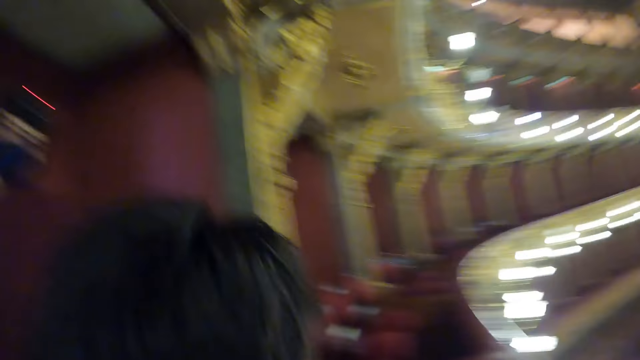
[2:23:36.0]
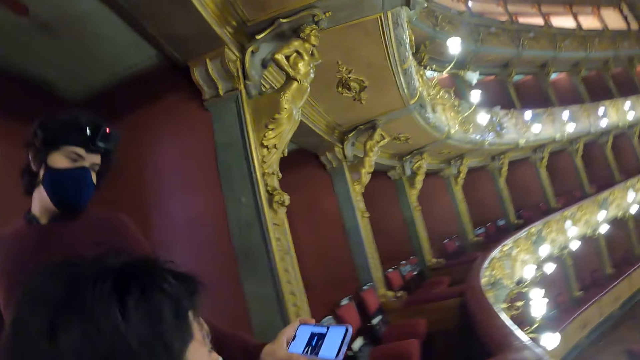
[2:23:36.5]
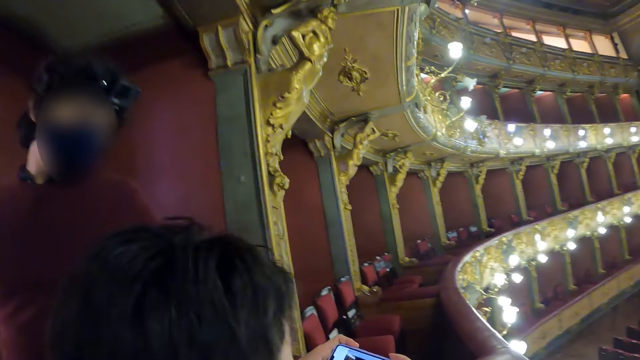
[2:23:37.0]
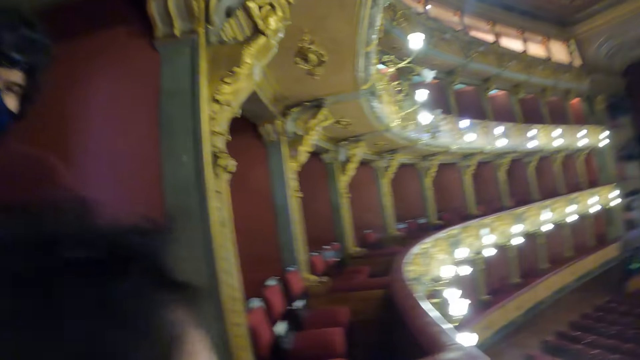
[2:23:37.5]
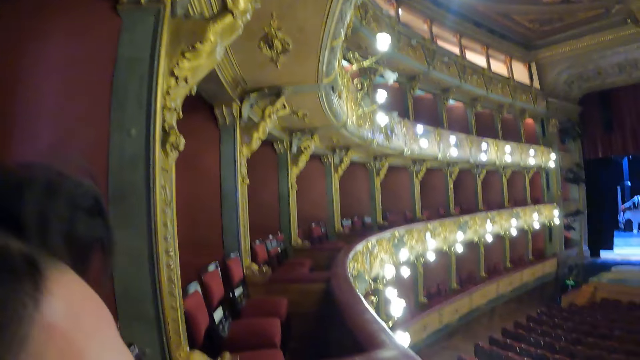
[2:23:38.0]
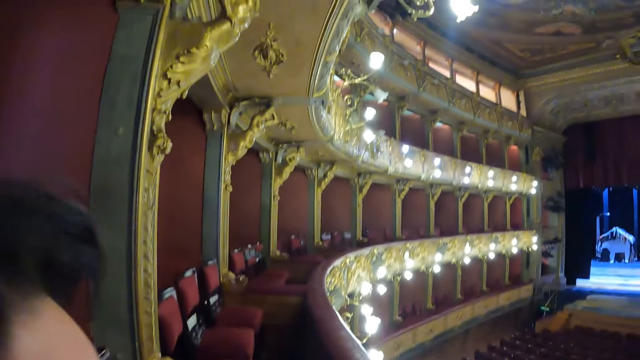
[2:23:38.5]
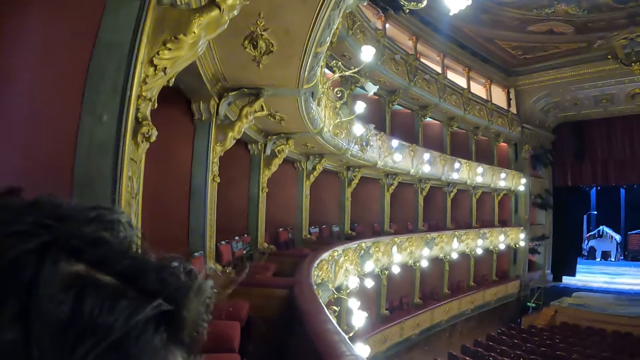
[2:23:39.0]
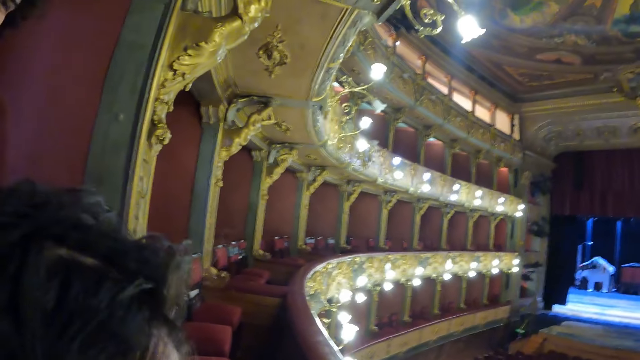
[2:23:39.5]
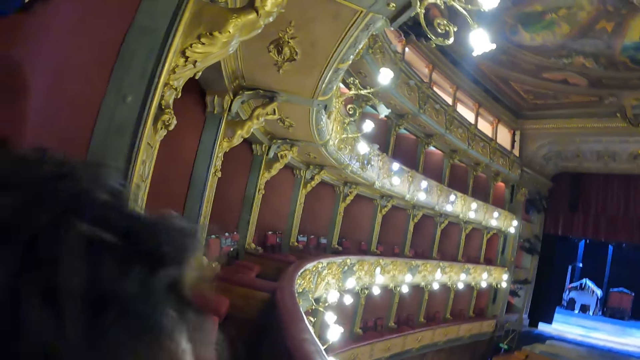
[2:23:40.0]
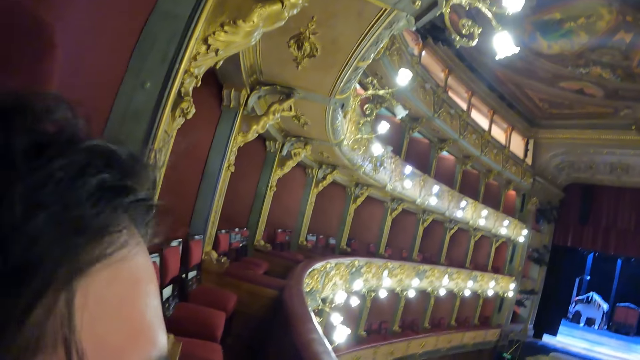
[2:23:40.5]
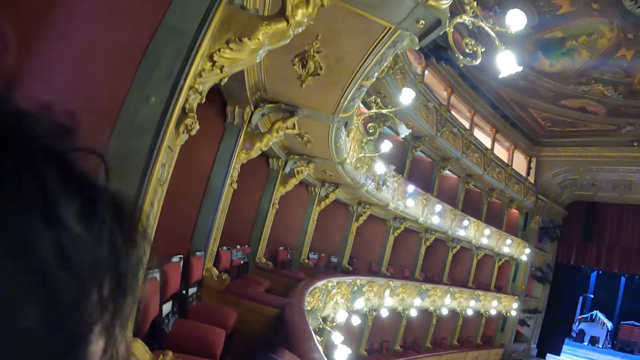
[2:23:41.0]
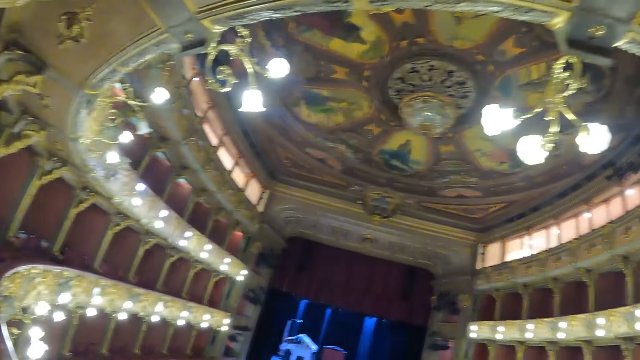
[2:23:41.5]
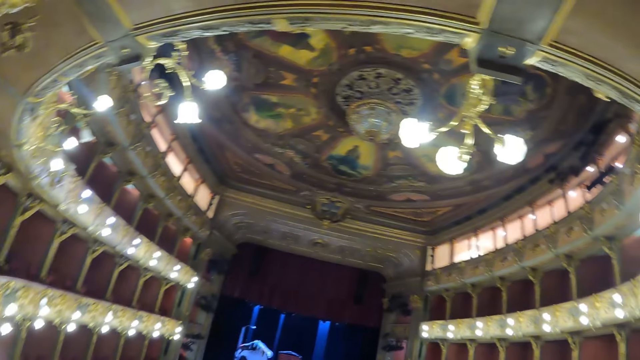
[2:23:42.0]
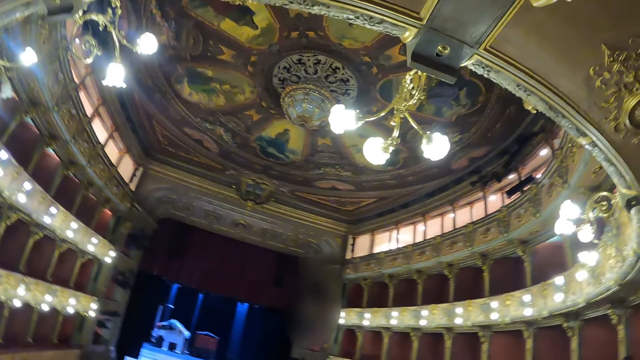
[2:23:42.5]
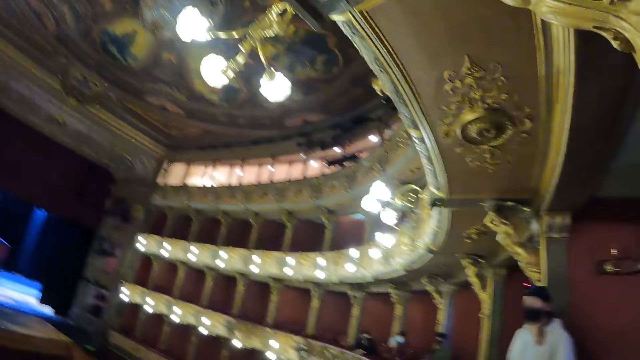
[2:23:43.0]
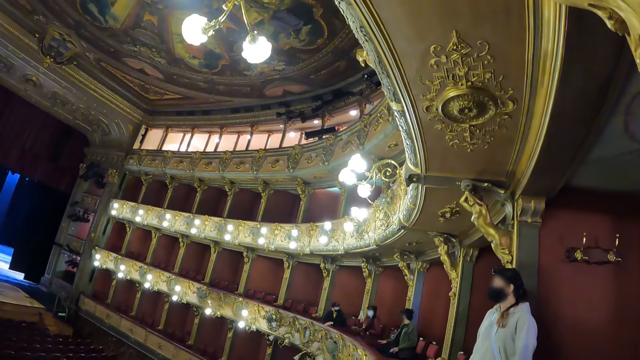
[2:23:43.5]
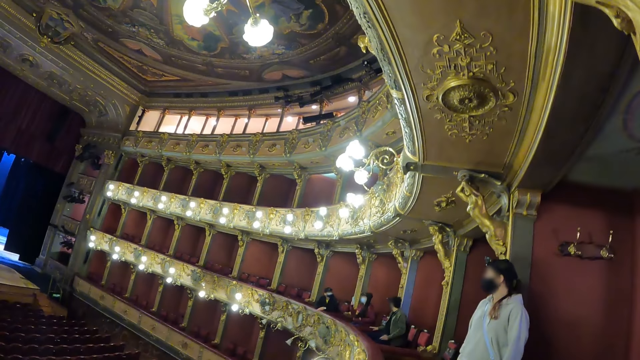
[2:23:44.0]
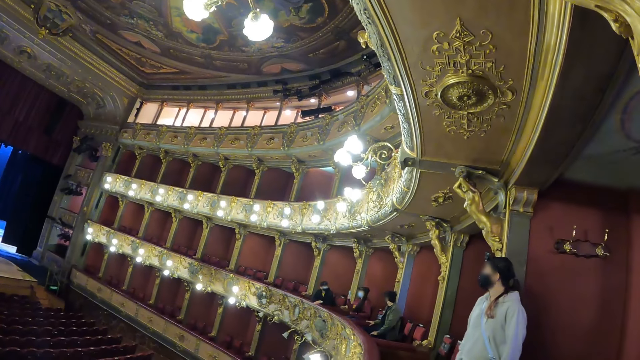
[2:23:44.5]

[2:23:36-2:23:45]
A man holds a phone. The camera wearer looks around the hall.

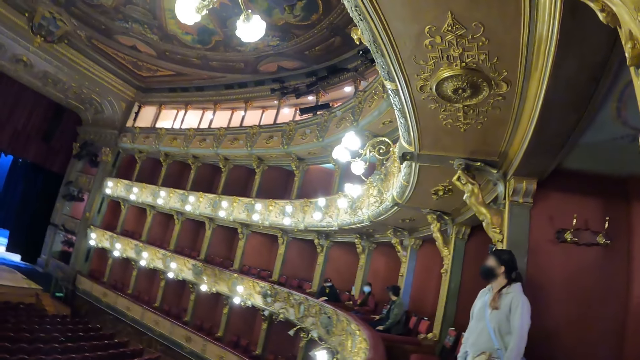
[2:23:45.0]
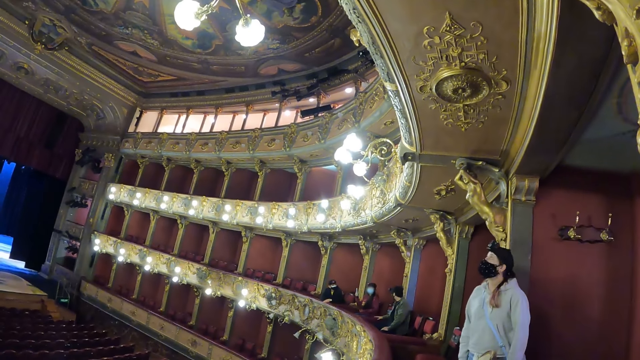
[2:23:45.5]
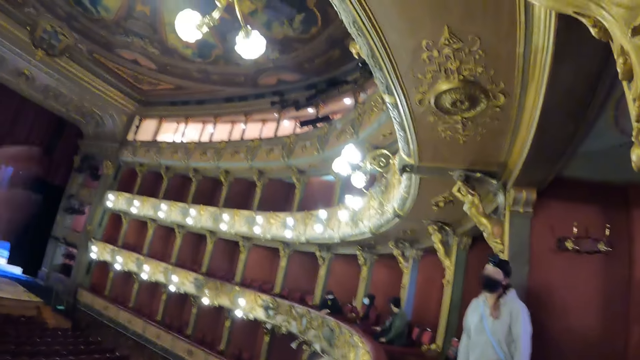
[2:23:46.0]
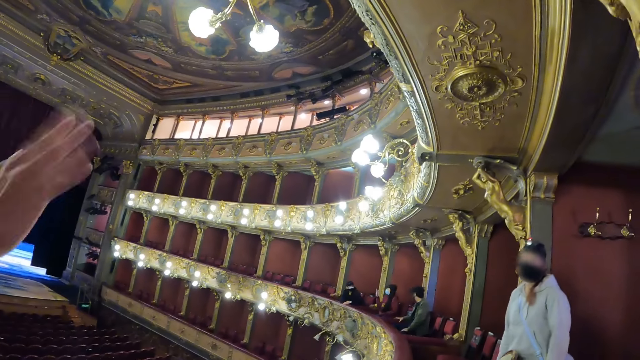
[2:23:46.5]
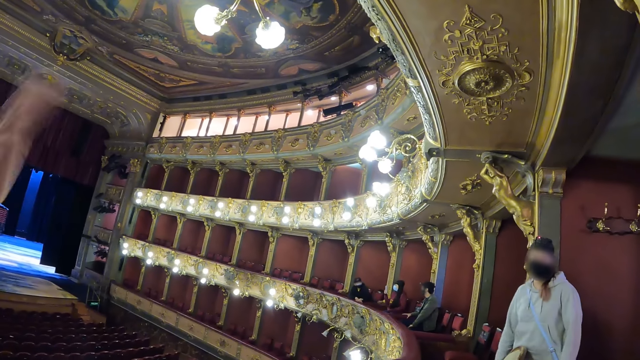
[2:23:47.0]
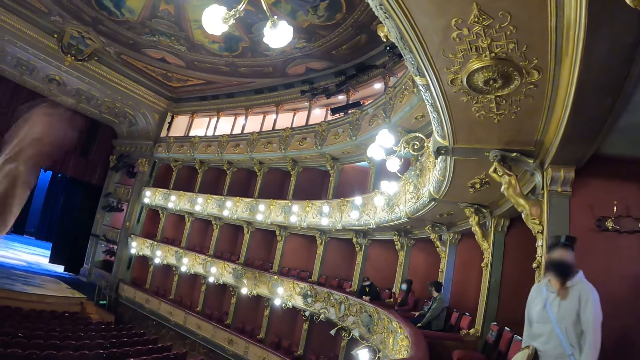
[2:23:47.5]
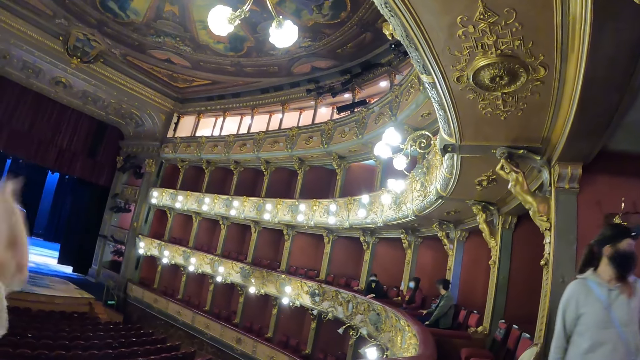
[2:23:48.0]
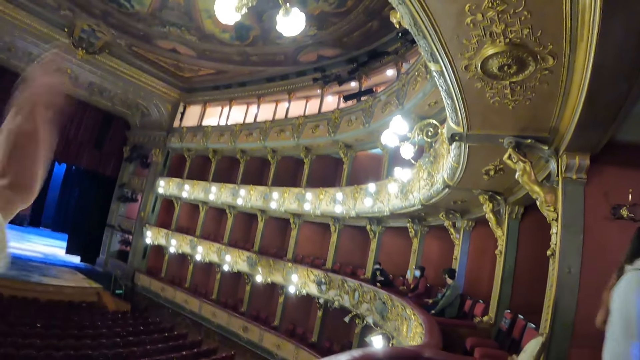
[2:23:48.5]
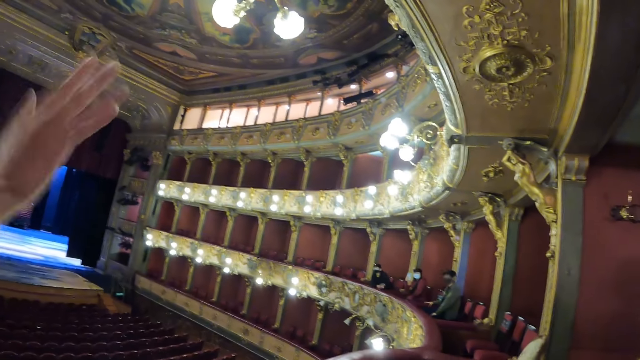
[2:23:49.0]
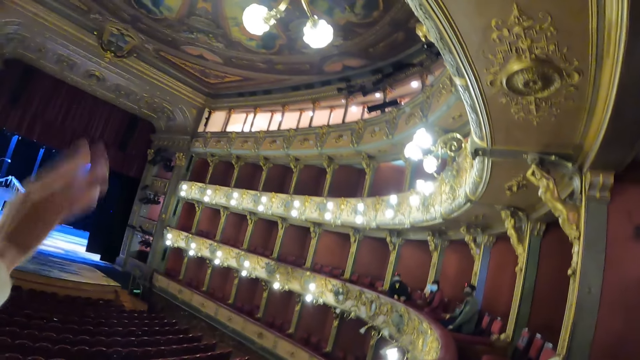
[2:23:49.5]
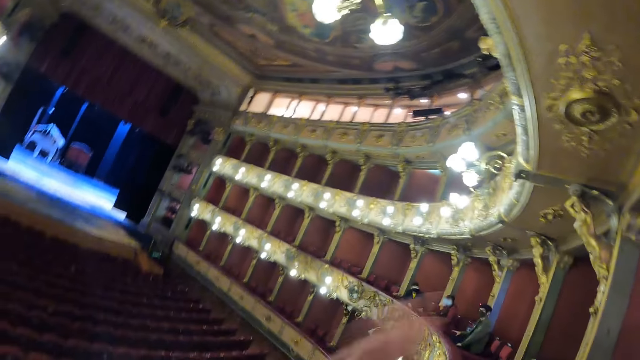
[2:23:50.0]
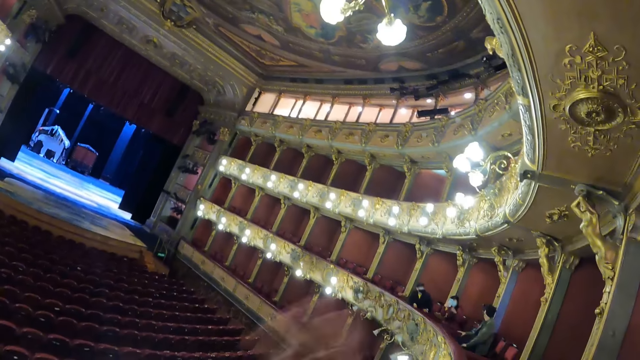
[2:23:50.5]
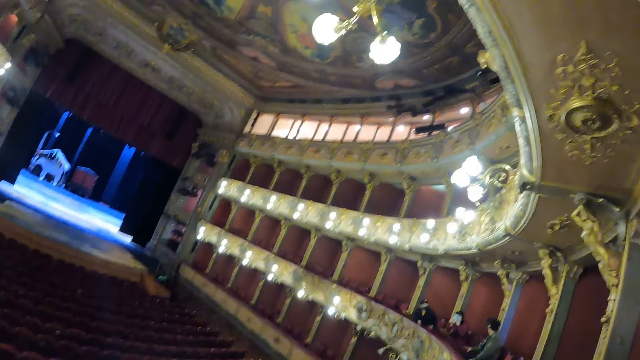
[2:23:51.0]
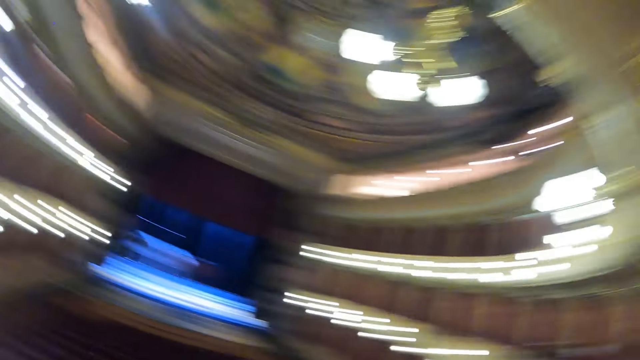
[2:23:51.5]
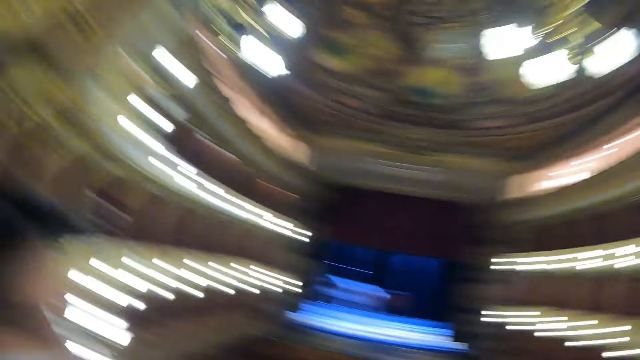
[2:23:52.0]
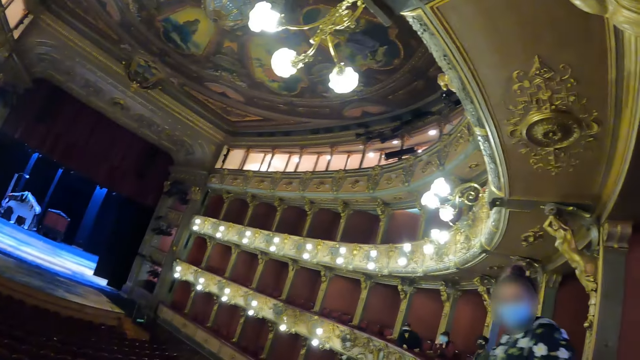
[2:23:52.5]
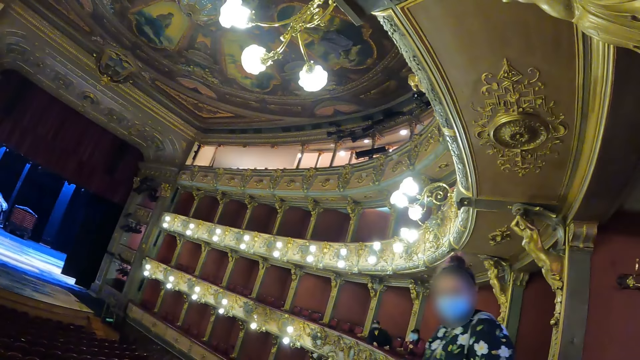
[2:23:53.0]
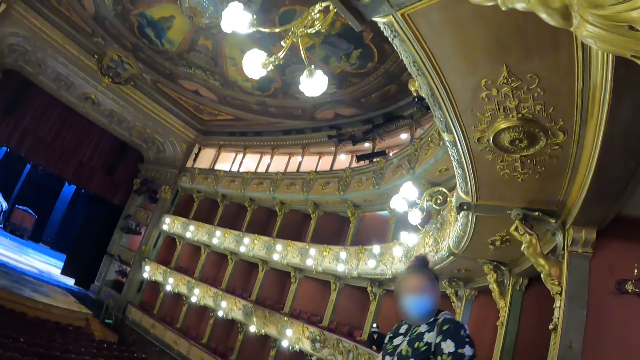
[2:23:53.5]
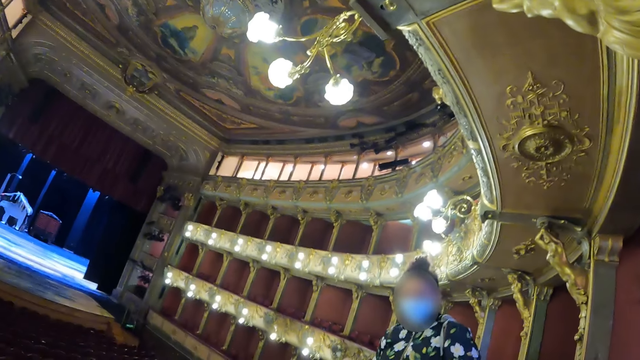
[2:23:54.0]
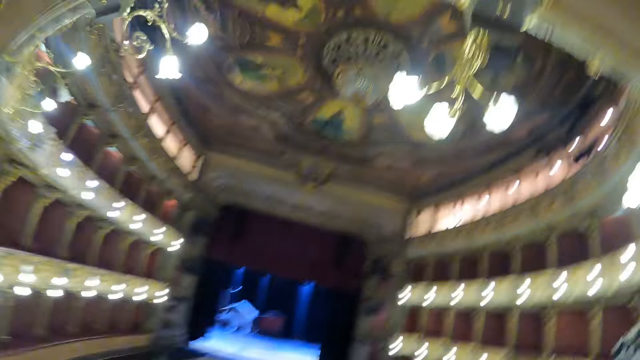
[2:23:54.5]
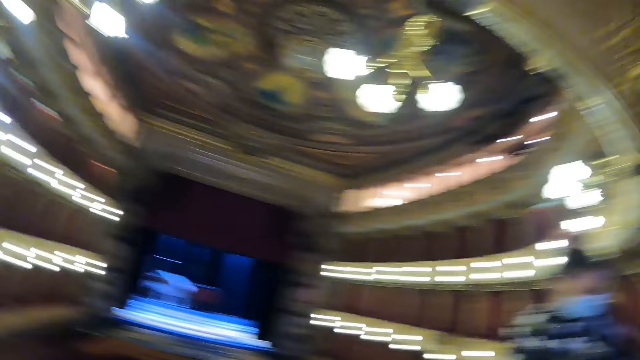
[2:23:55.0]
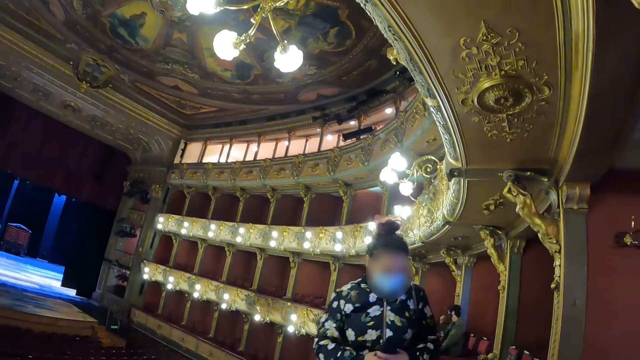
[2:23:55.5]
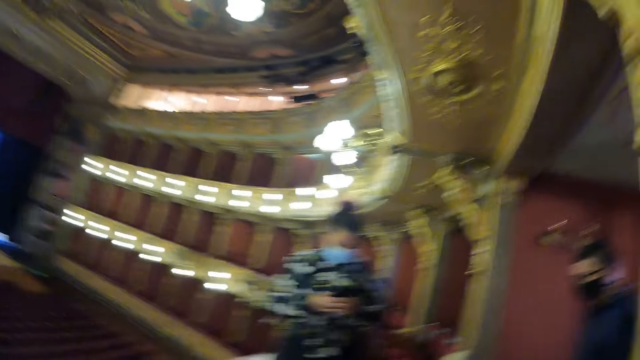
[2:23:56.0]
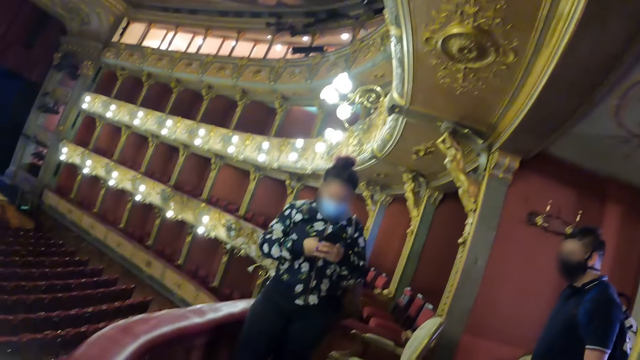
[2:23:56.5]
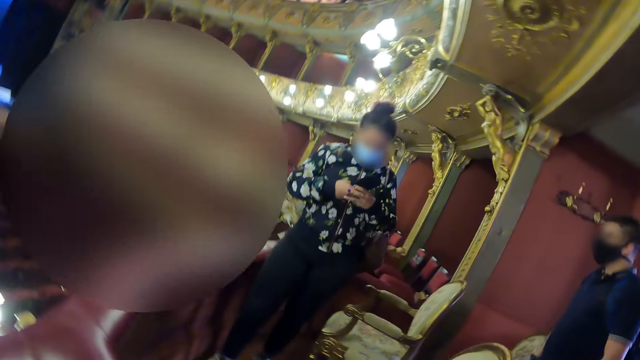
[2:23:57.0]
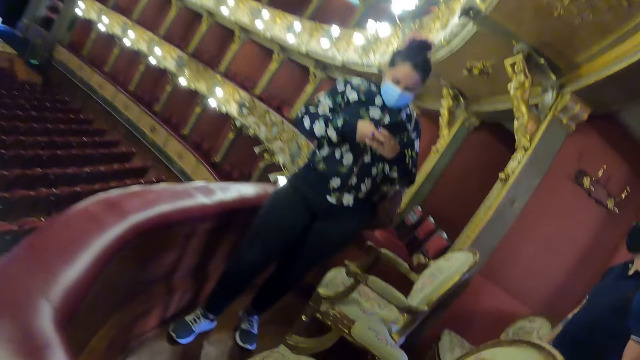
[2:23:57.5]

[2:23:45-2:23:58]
A man salutes friends. The camera wearer waves. They shake his hand. They look around the hall.
